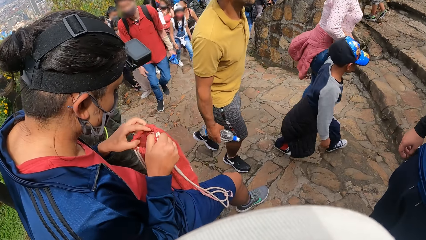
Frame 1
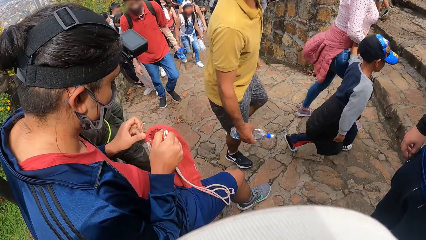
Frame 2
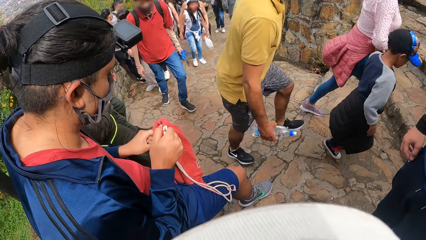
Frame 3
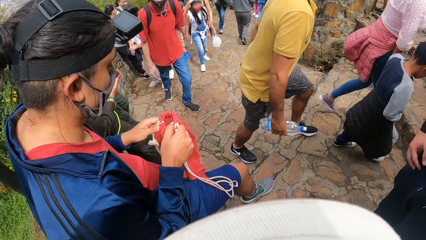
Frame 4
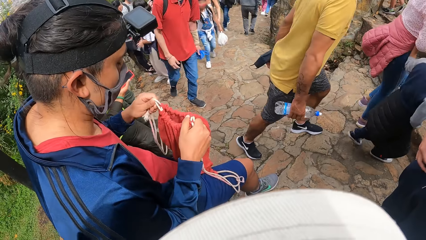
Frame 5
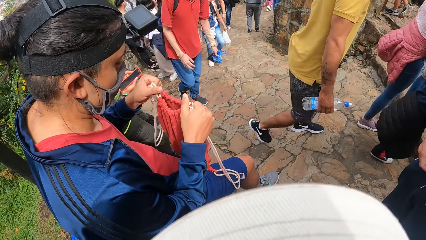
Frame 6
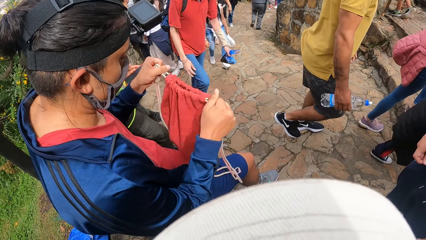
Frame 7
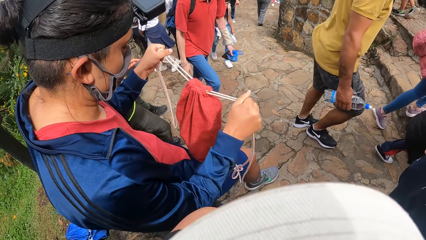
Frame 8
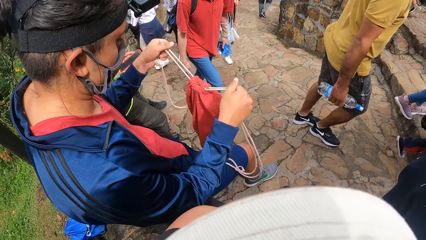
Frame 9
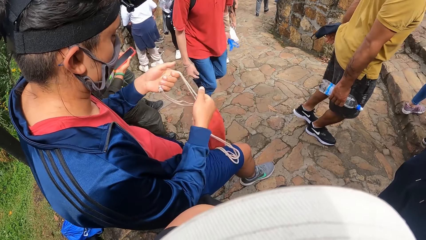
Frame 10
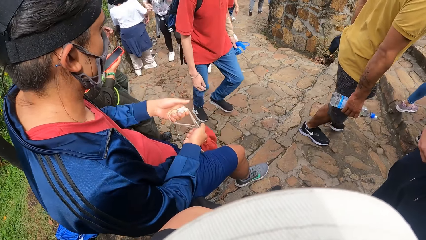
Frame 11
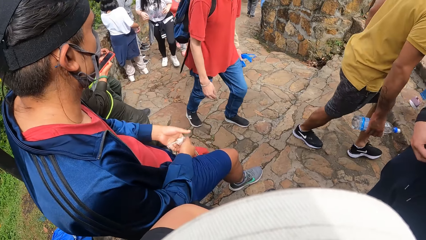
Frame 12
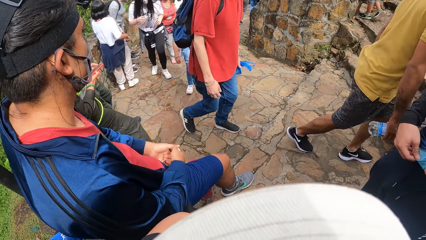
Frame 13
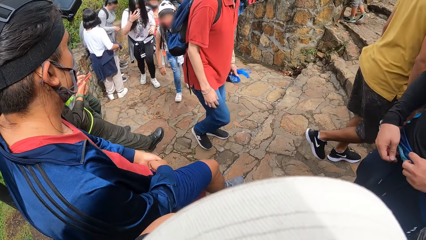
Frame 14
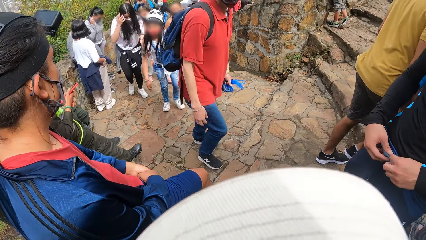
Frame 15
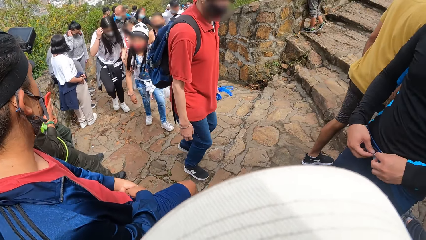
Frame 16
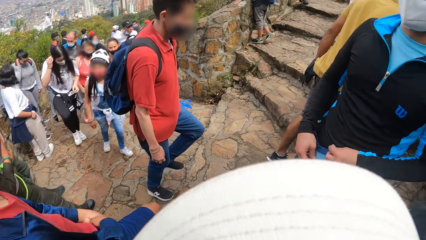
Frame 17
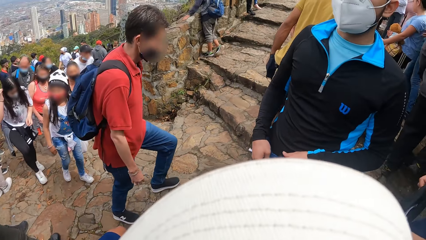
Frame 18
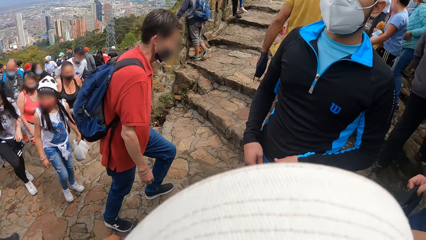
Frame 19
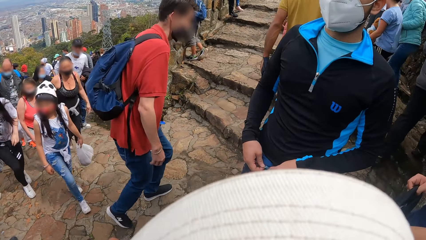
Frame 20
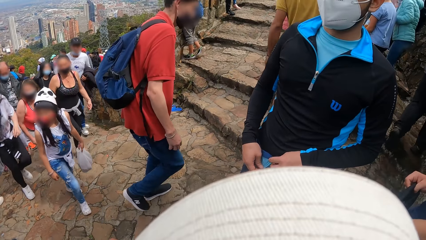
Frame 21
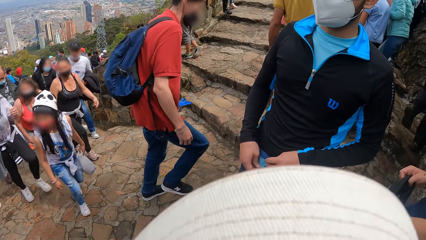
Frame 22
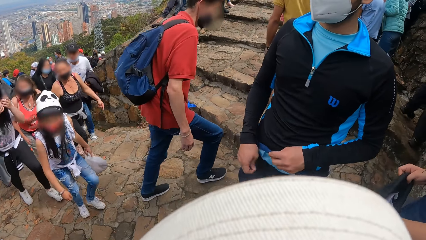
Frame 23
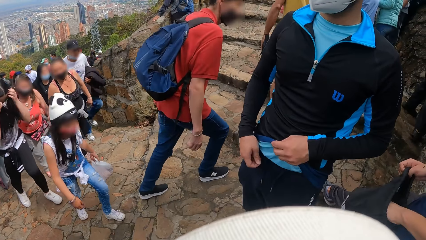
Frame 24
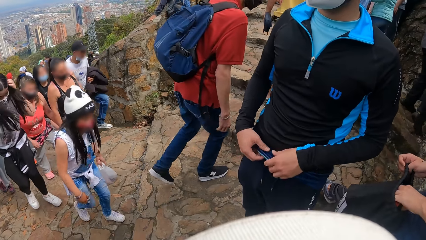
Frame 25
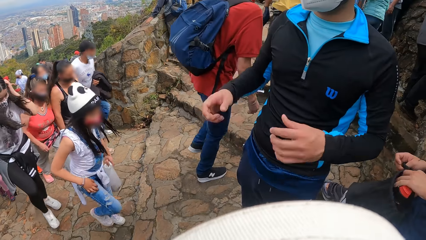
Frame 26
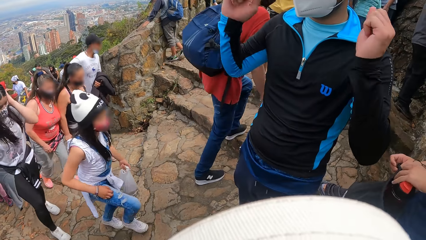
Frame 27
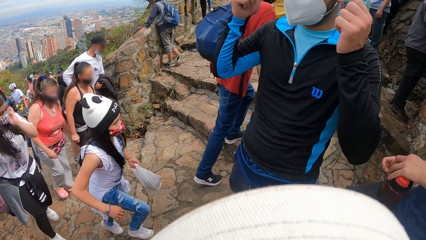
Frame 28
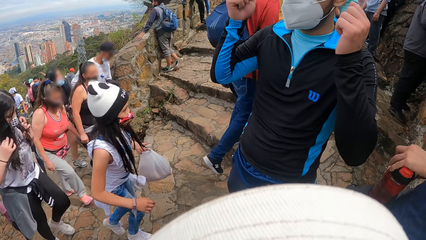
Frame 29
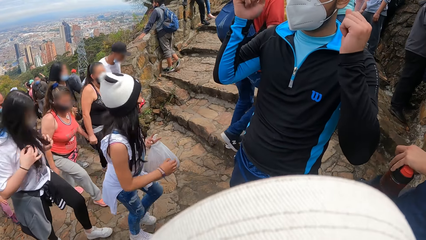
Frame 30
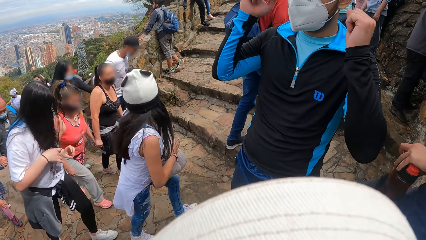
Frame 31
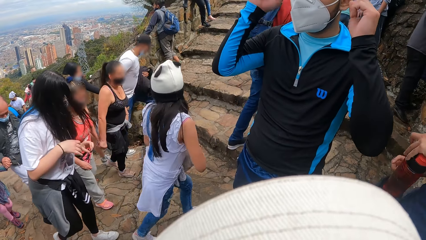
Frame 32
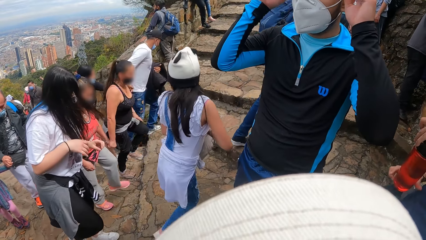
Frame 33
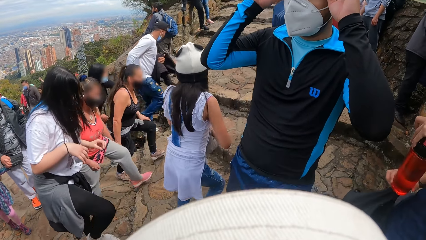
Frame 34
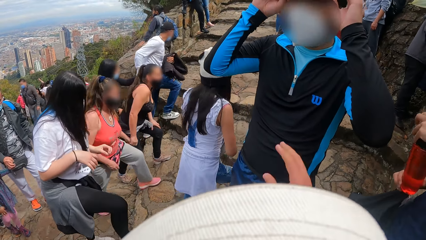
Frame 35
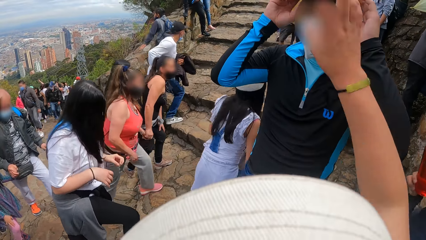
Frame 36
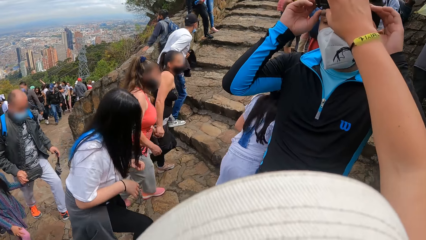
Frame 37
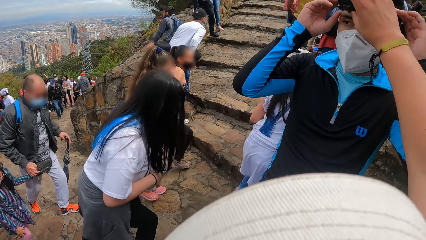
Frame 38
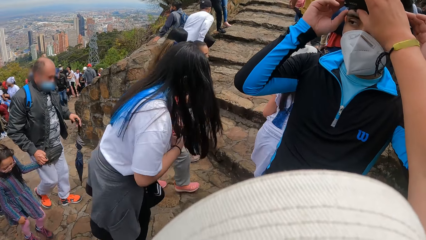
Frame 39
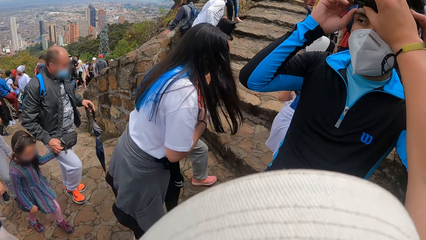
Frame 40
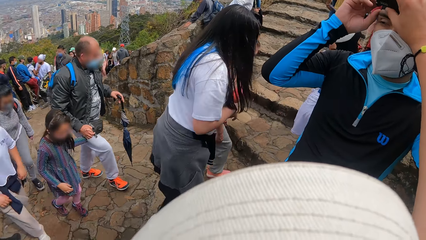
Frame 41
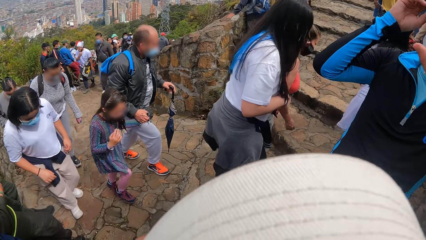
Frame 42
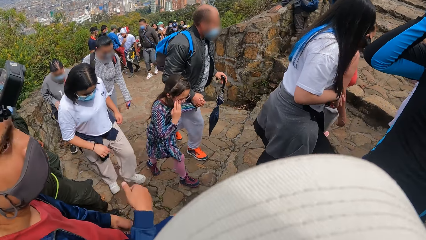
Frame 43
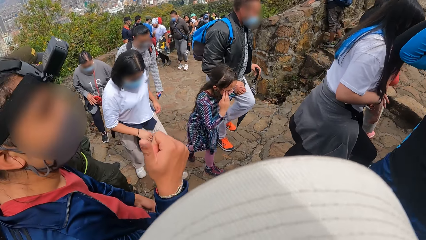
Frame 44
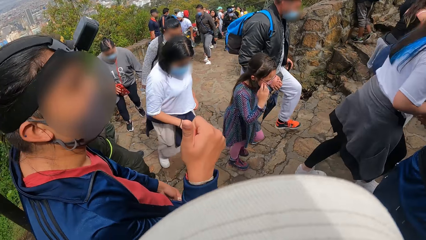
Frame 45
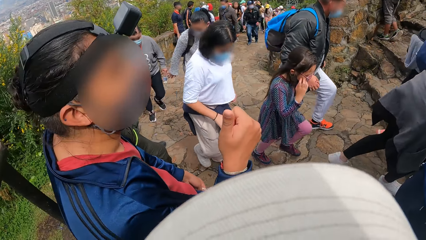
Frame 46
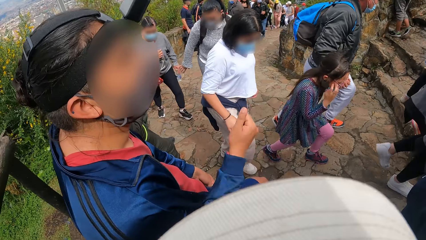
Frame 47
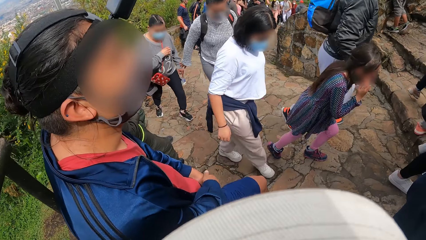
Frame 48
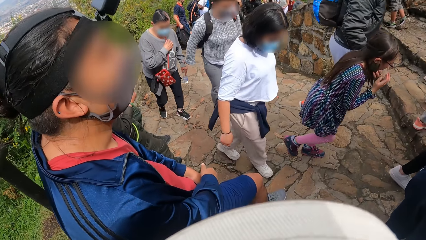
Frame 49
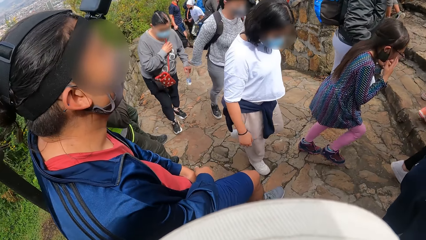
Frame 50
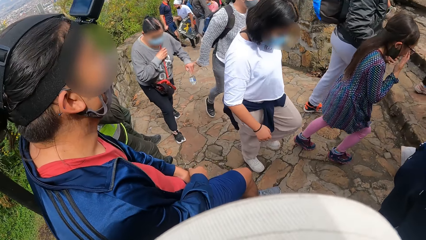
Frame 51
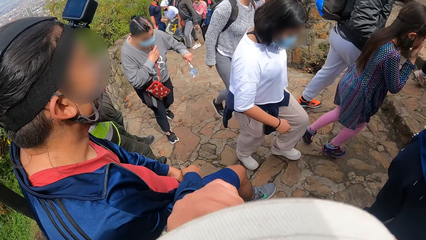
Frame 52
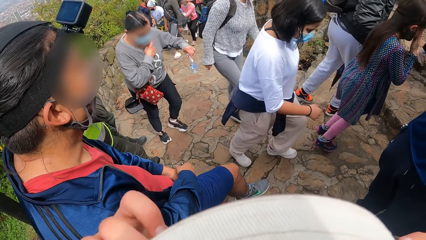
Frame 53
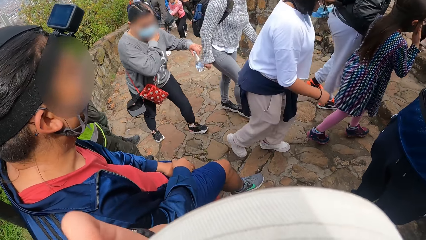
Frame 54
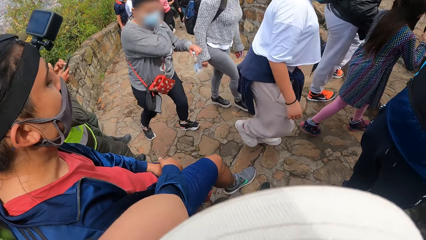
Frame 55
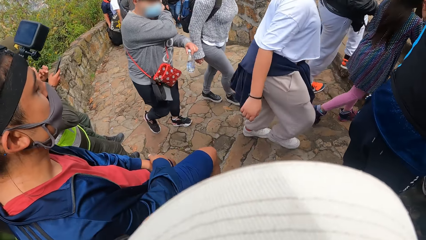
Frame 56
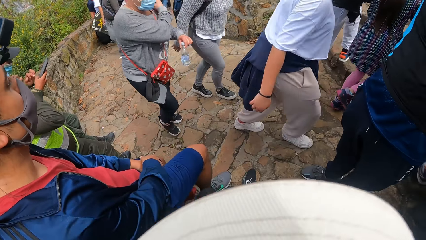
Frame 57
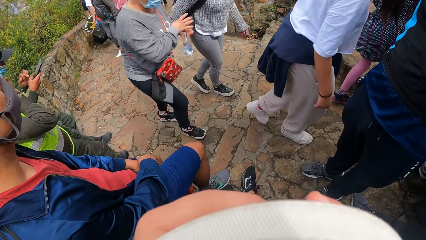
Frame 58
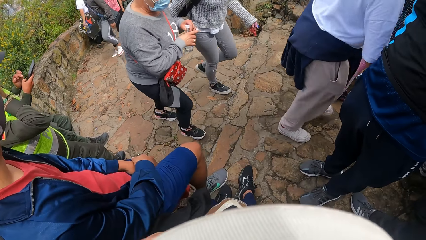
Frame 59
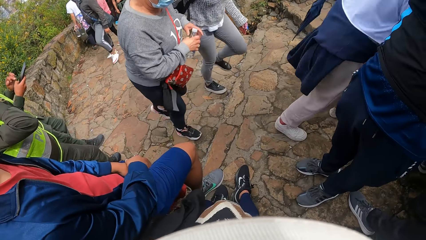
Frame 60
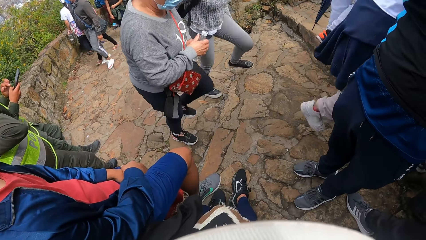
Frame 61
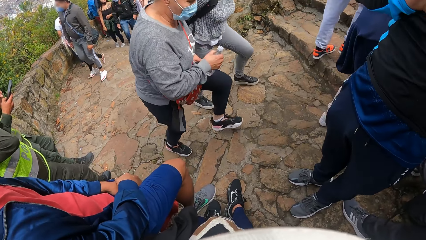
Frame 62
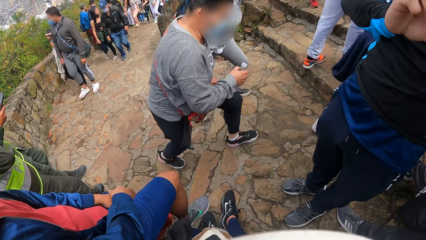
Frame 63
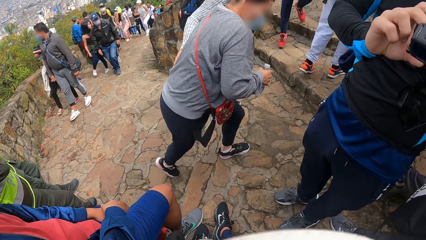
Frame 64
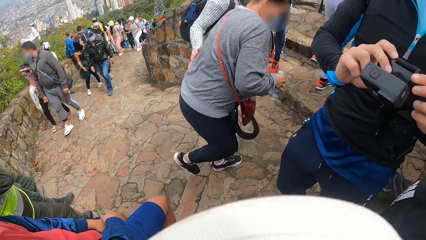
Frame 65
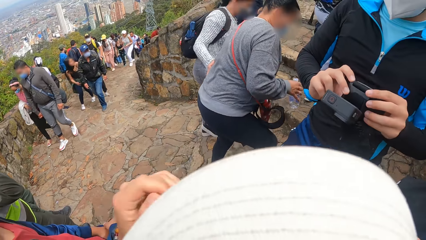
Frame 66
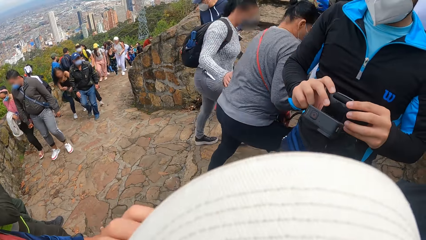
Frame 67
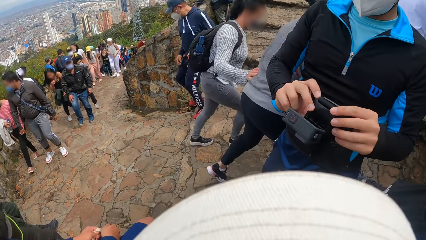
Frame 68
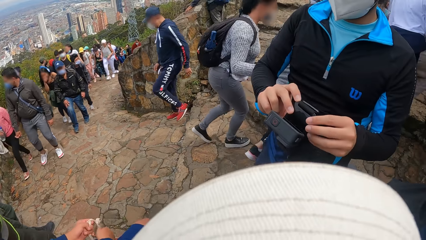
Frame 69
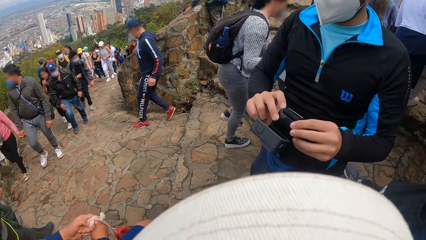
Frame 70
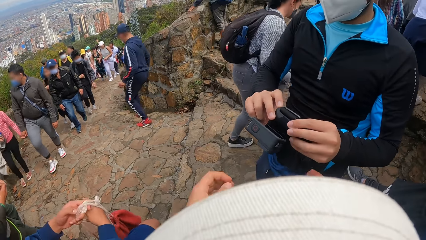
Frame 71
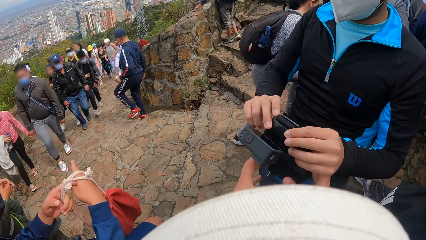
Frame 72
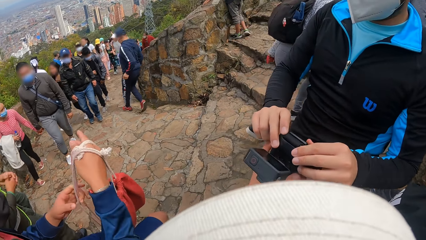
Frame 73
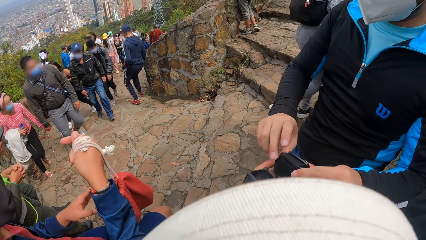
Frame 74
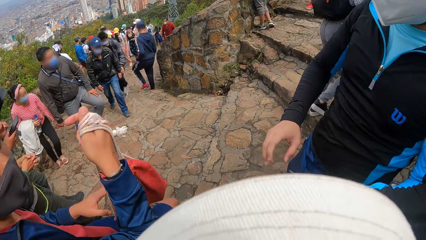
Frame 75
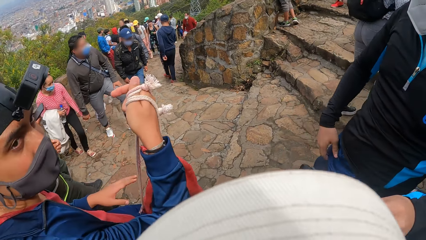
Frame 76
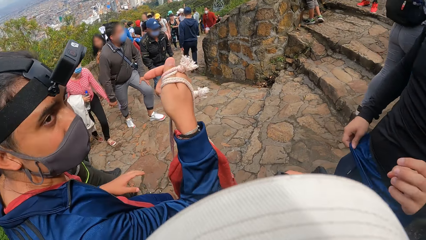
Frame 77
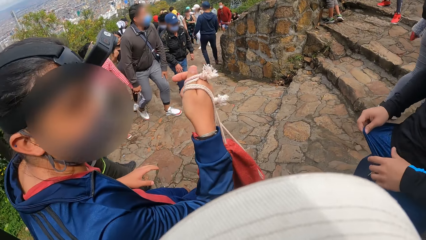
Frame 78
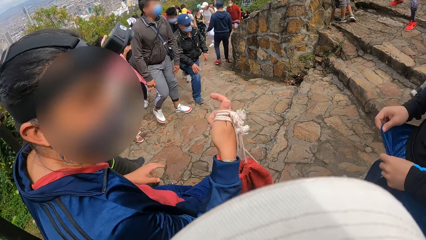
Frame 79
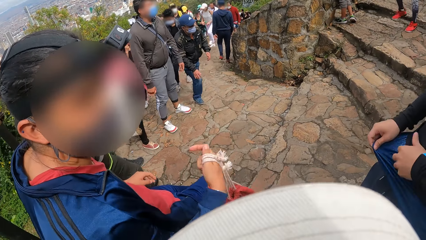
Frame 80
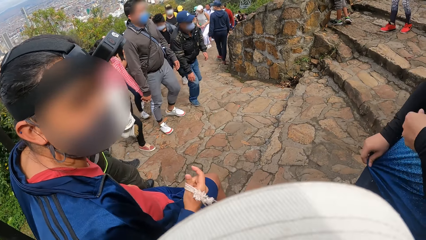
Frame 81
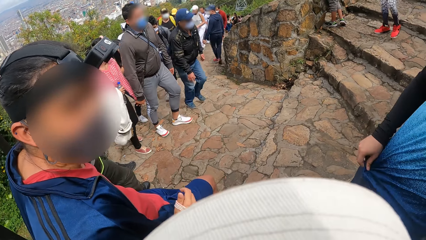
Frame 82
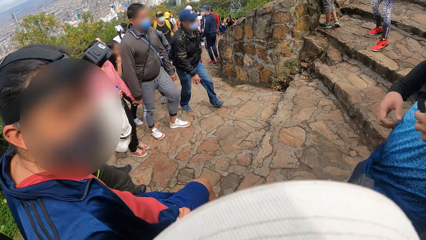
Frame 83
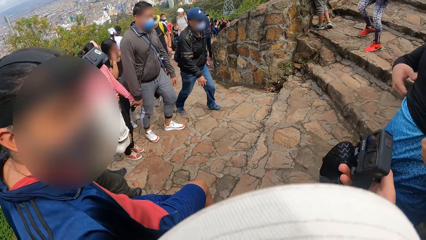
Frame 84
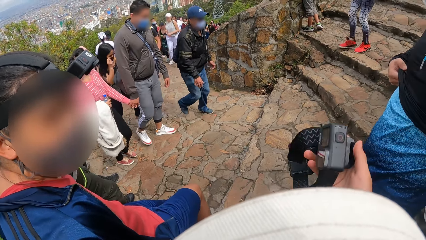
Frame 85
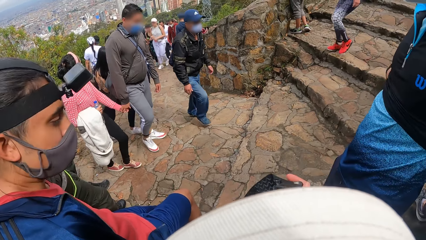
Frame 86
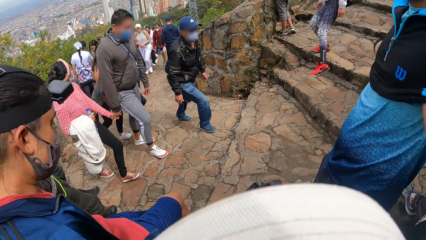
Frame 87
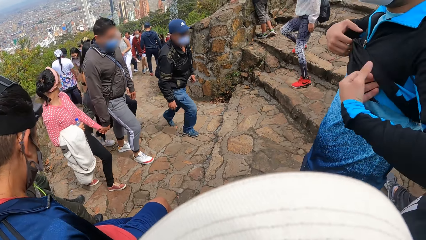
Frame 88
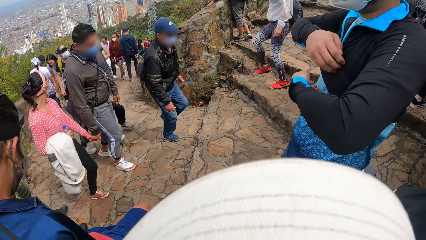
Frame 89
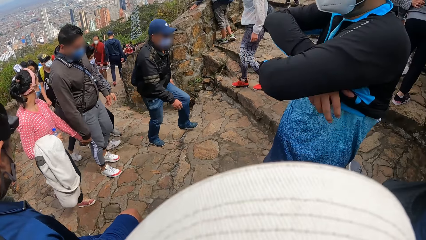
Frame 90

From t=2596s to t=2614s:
A man pulls the straps of the knapsack with his right hand and pulls the straps of the knapsack with his left hand. The man closes the bag. Another man pulls at the sport top with both hands. A third man shuffles through the knapsack in his right hand with his left hand. The third man brings out a water bottle from the knapsack in his right hand with his left hand. The second man lifts up his hands. The second man places both hands on a camera strap on his head. The third man holds the water bottle with both hands. The camera wearer adjusts the camera on the first man's head with his right hand. He touches the second man. The first man gesticulates with his right hand. The camera wearer looks around. He touches his face with his left hand. He touches his face with his right hand. He collects the camera from the first man's hands with both hands. The first man adjusts the knapsack in his right hand. The first man removes a jumper.
